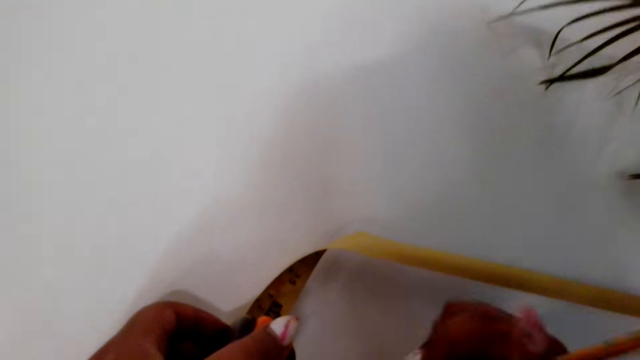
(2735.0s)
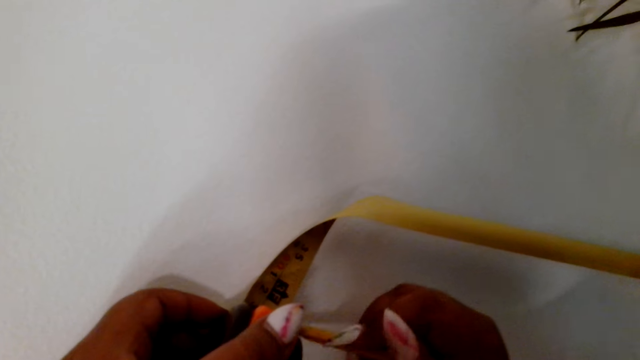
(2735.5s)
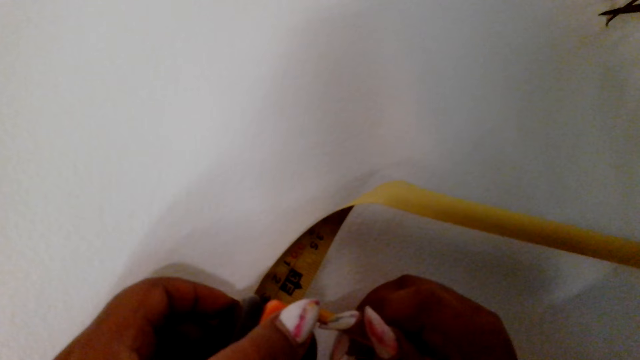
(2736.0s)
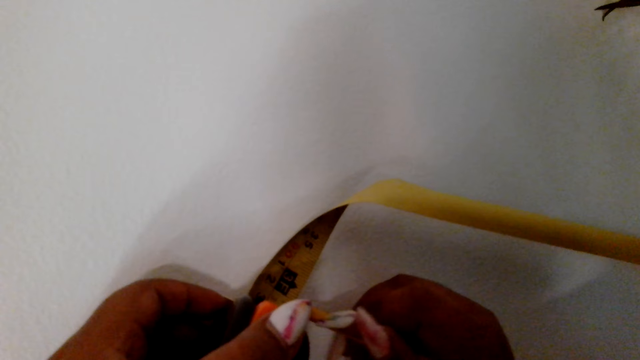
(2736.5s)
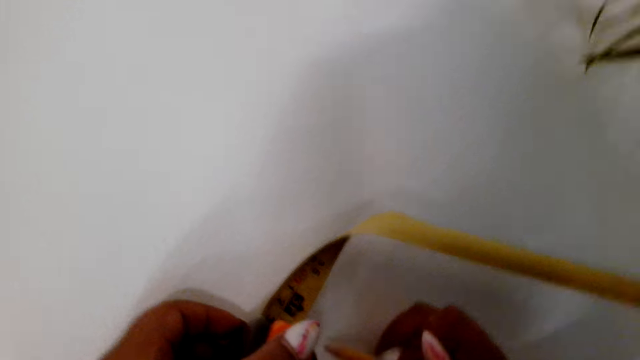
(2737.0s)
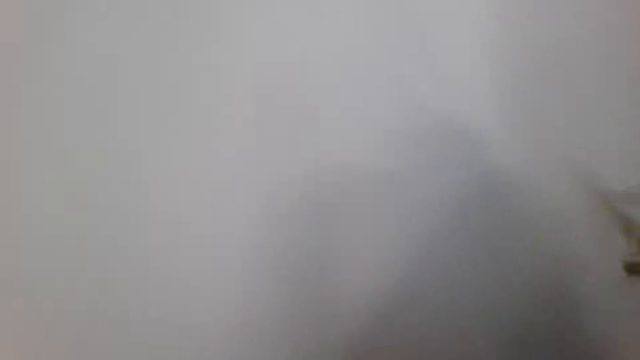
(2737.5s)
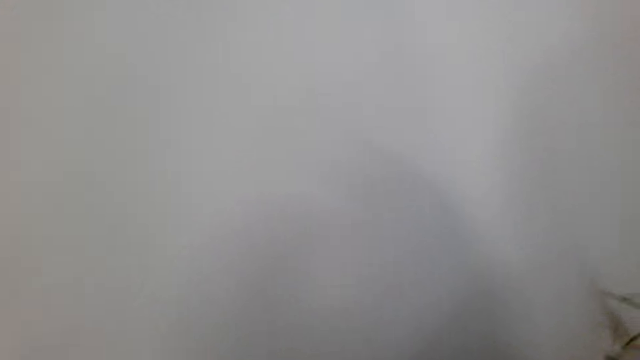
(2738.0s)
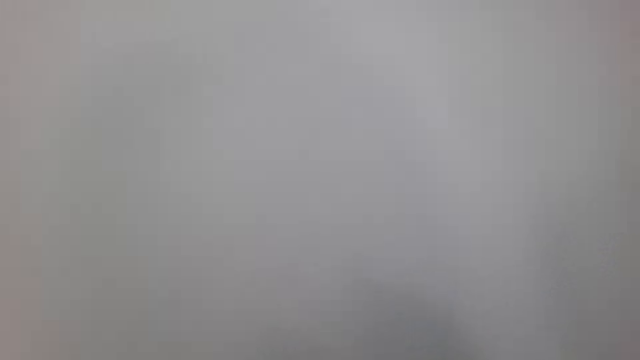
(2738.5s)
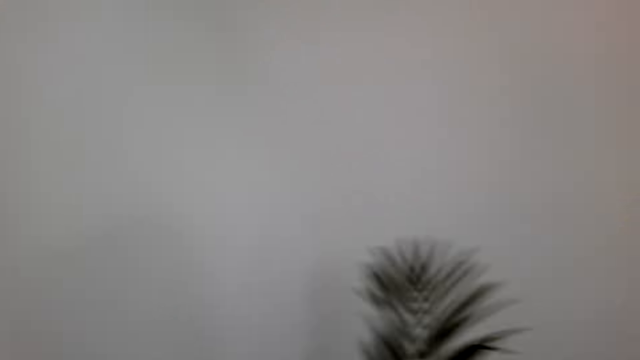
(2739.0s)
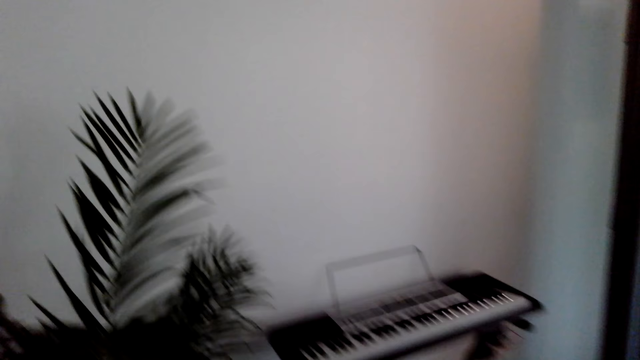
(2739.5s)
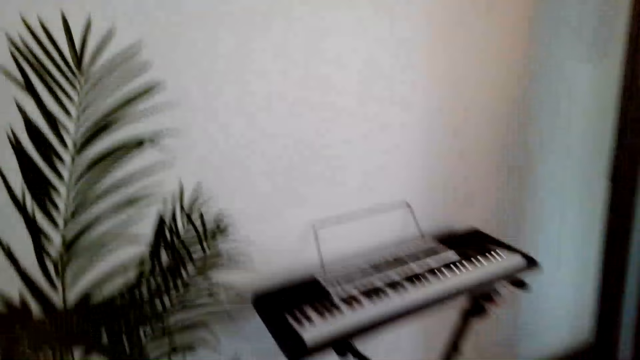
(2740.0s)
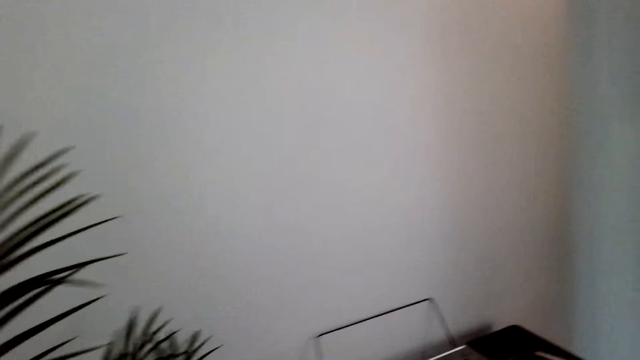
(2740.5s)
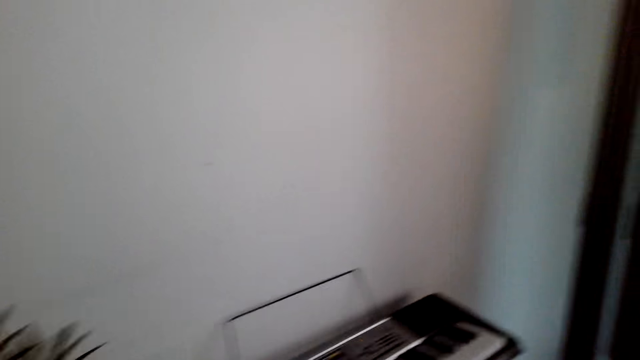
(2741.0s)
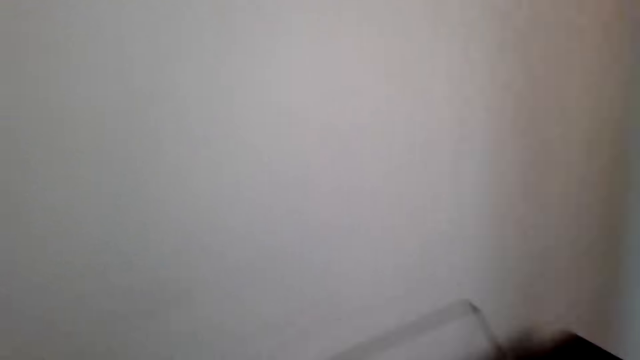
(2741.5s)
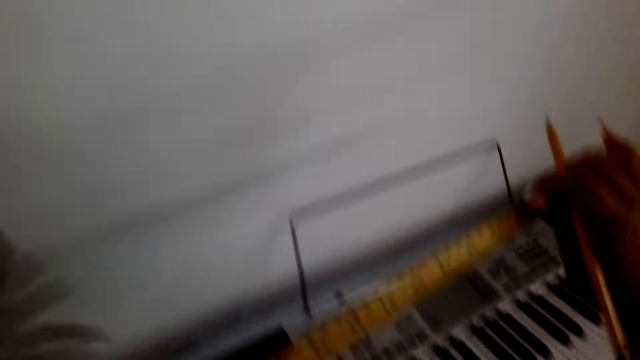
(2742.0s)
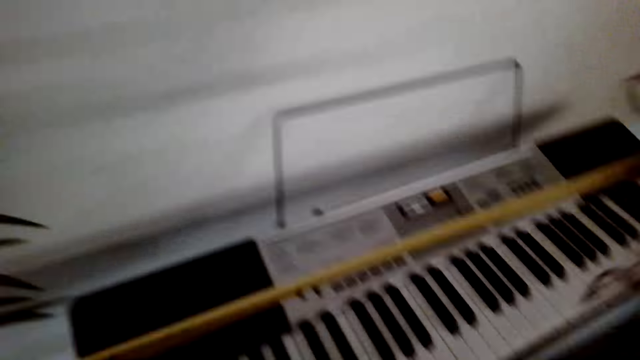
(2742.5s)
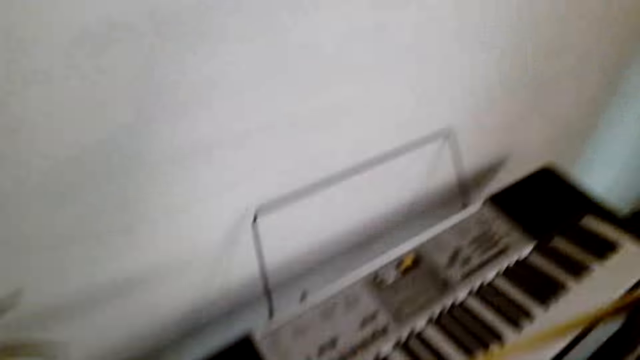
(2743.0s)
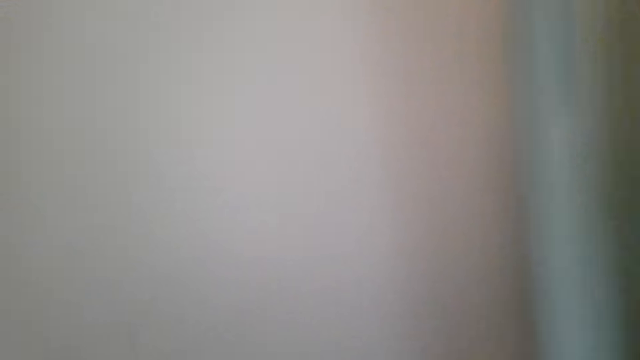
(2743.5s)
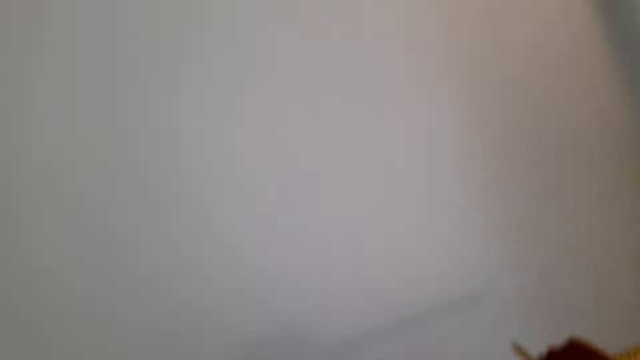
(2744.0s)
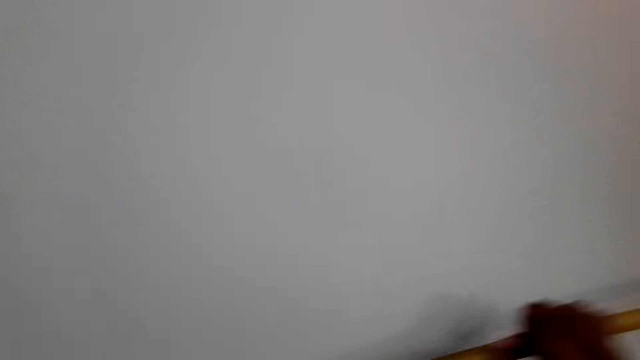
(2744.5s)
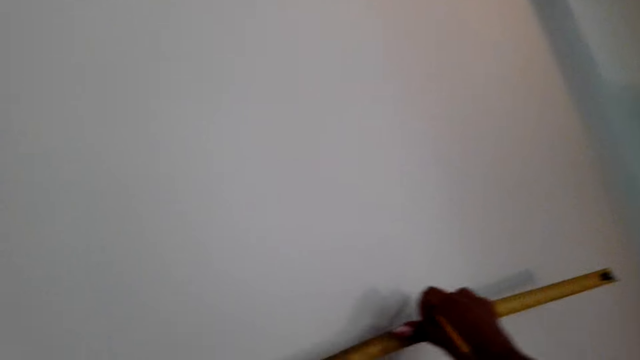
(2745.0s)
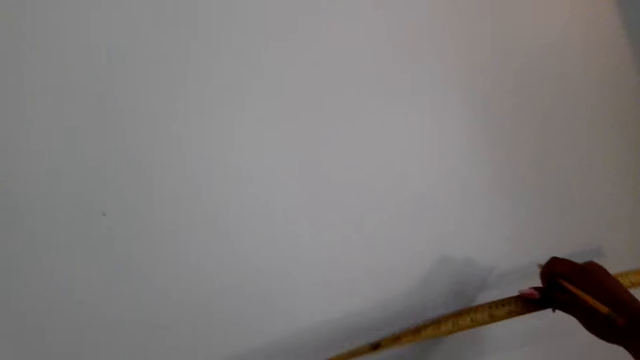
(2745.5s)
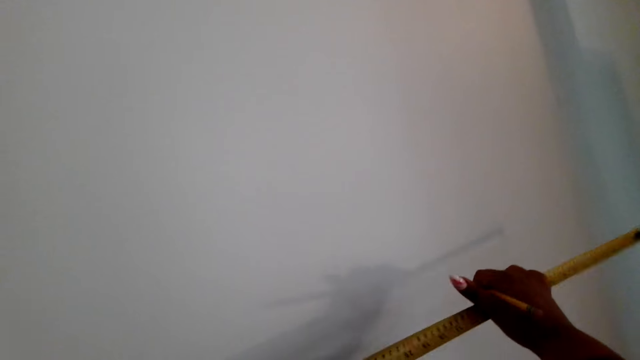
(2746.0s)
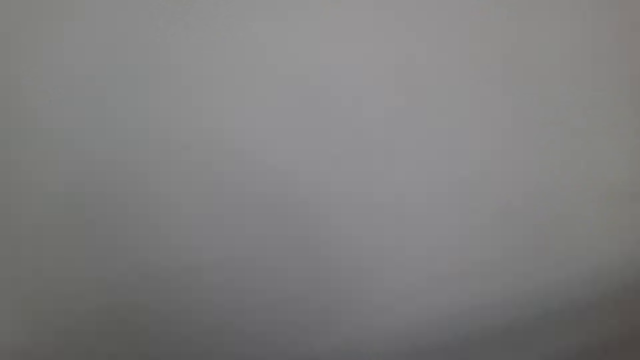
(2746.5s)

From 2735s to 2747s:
The camera wearer marks on the wall with a pen. They measure the wall with the tape measure. They move around. They open the tape measure.

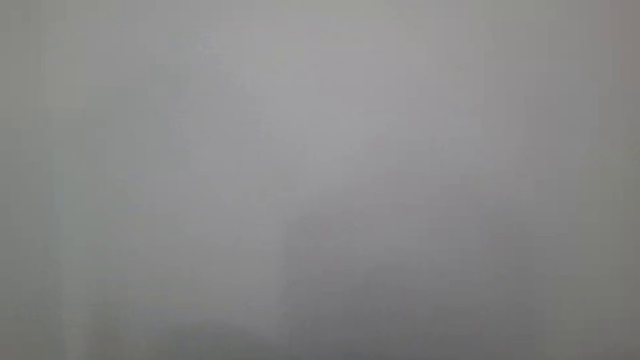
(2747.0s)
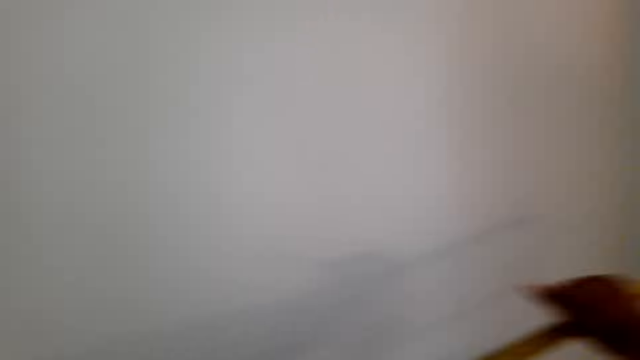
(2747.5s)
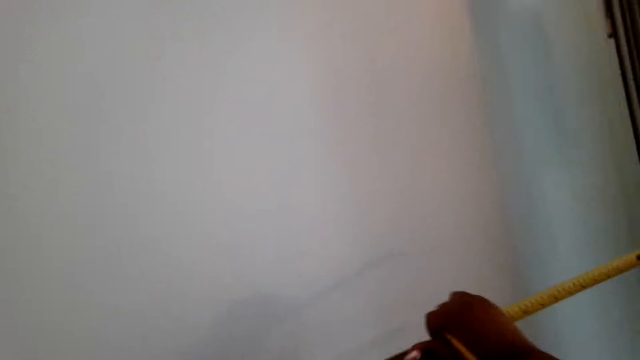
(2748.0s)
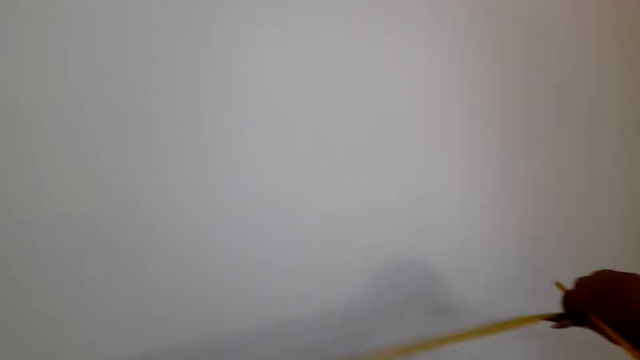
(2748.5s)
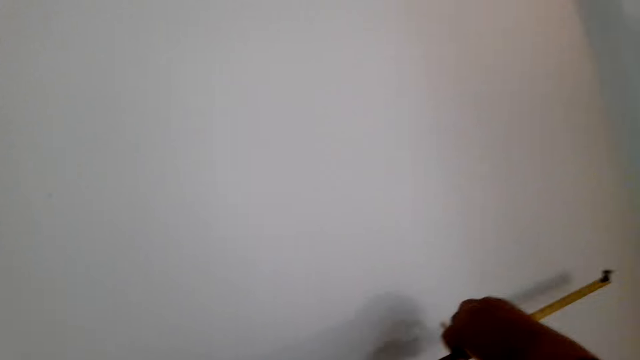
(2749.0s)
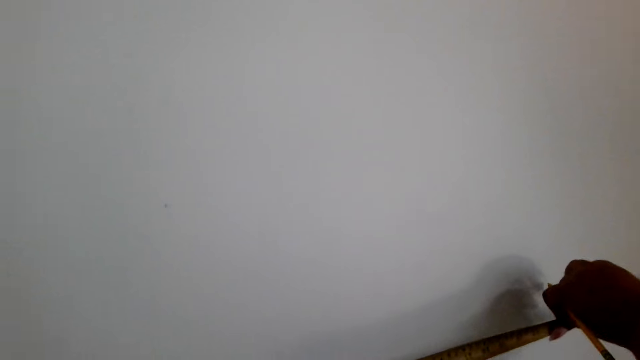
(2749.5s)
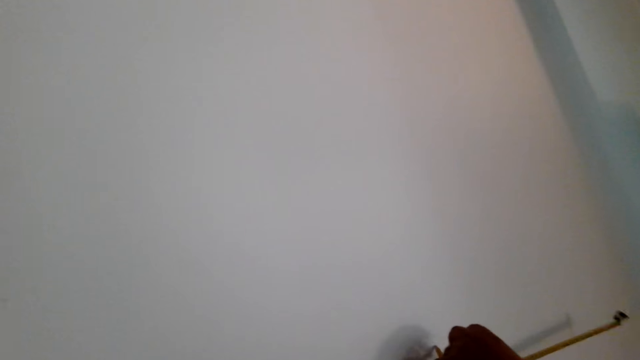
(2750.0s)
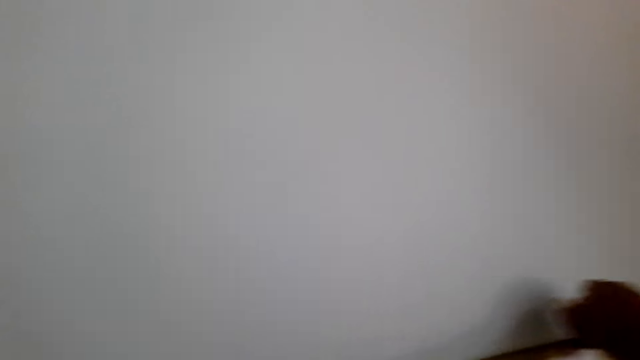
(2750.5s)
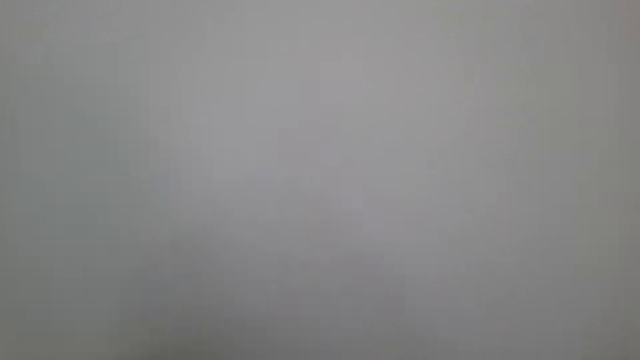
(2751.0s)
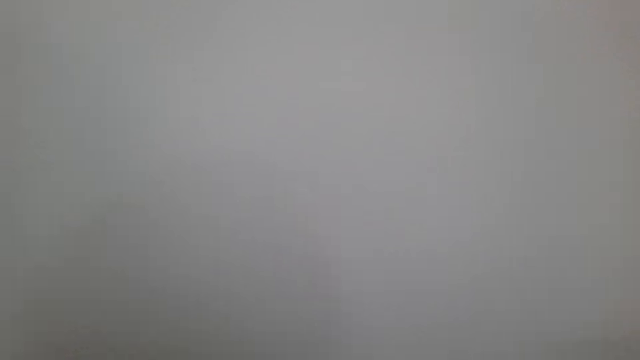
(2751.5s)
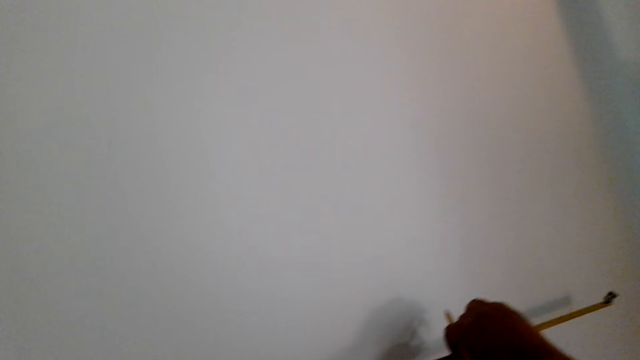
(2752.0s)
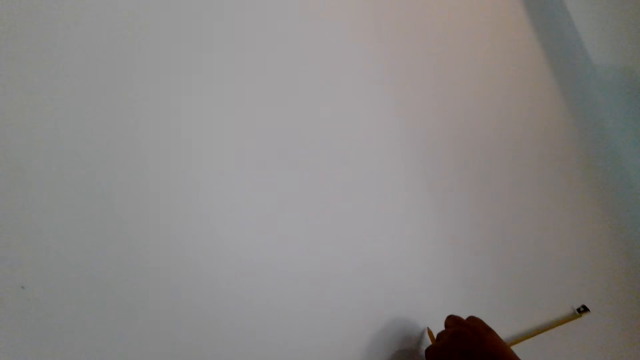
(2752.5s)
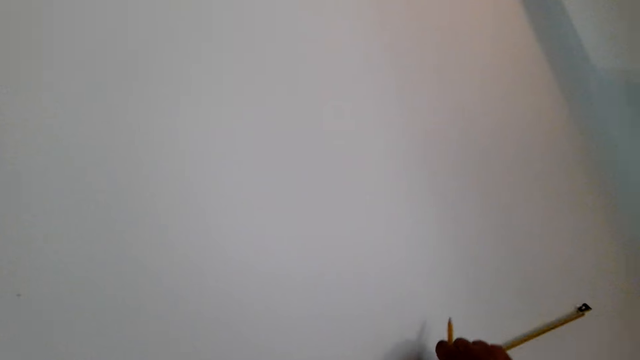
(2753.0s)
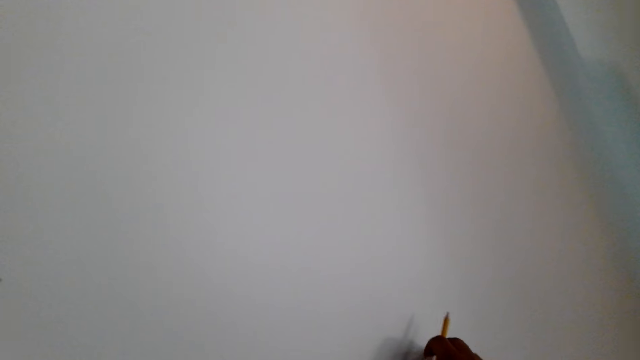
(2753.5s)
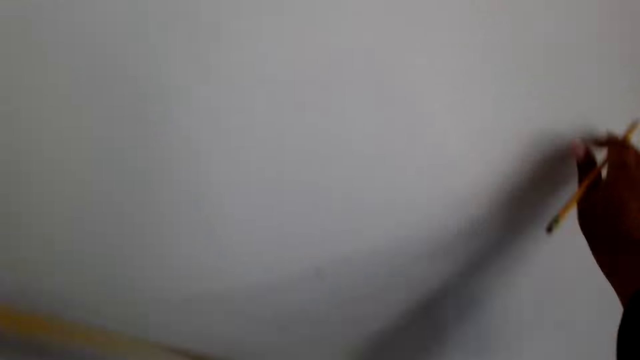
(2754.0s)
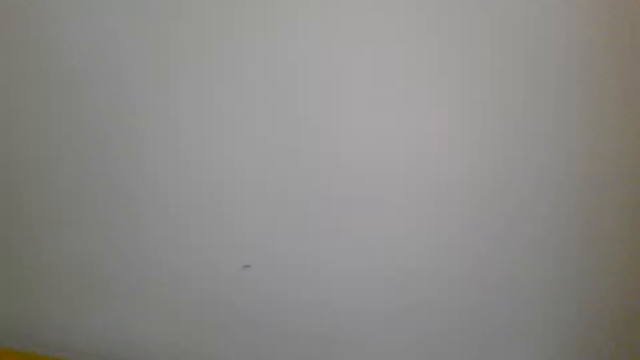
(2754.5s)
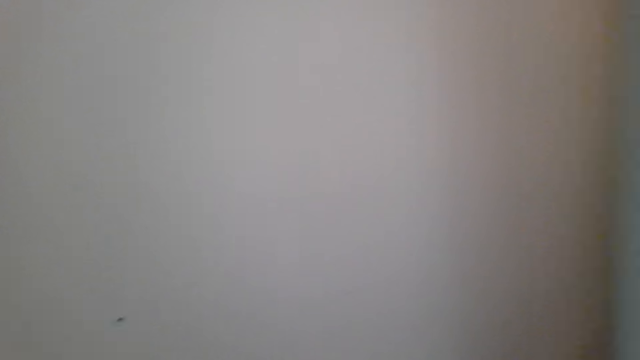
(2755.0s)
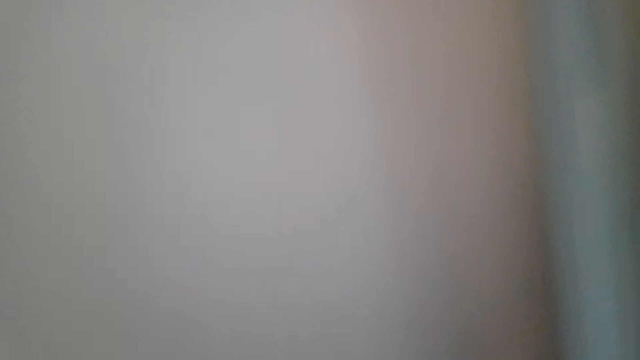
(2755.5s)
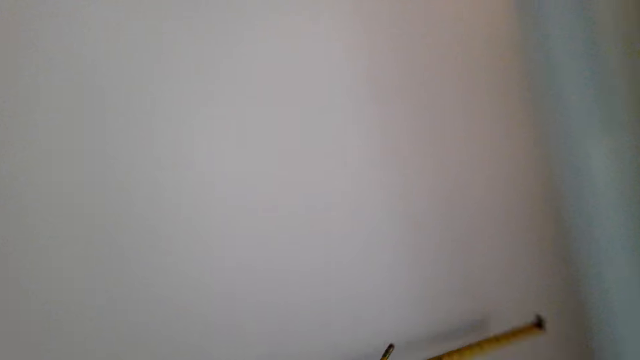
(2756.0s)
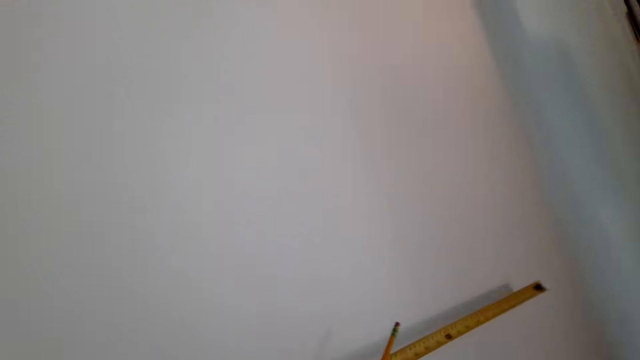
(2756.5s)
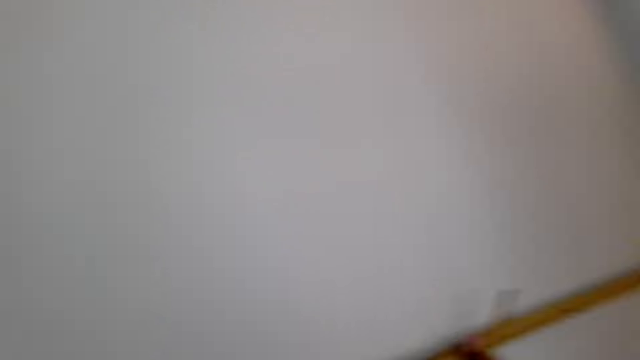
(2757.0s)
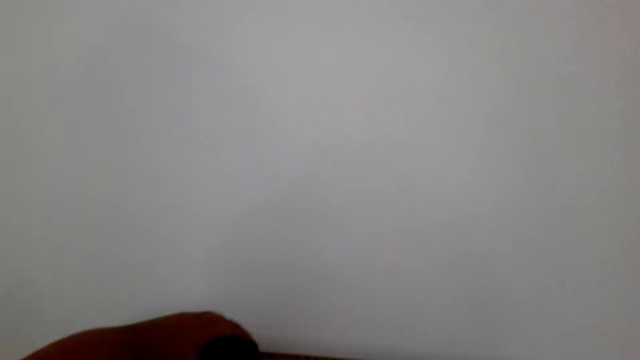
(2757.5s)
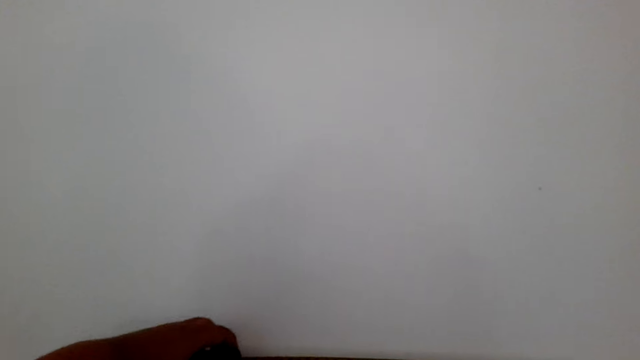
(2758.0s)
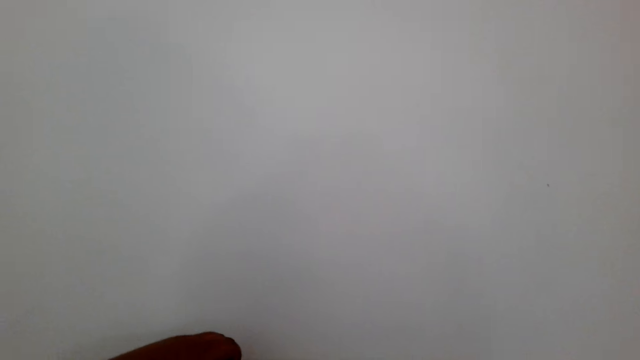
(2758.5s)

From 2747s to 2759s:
The camera wearer measures the wall with a tape measure.
